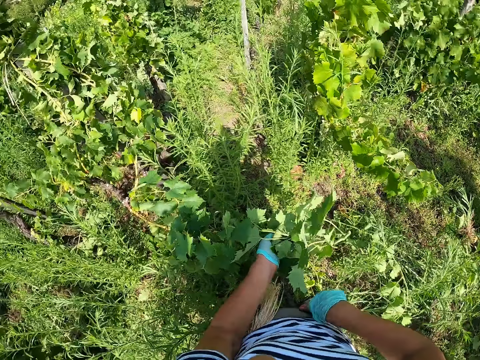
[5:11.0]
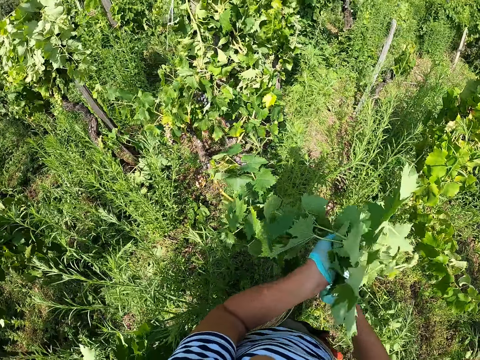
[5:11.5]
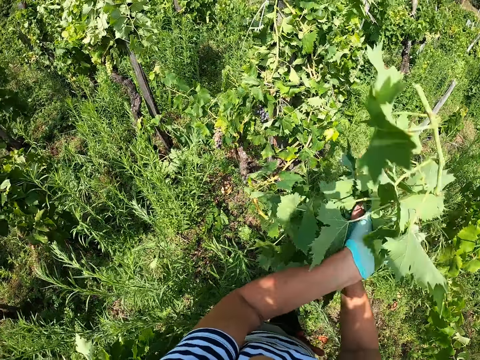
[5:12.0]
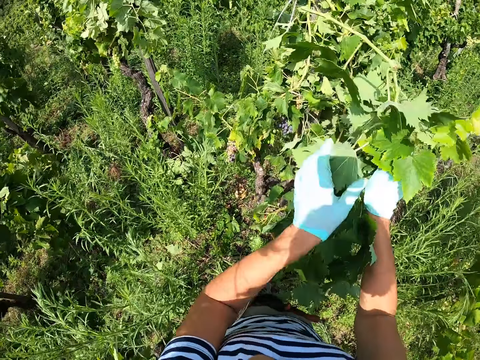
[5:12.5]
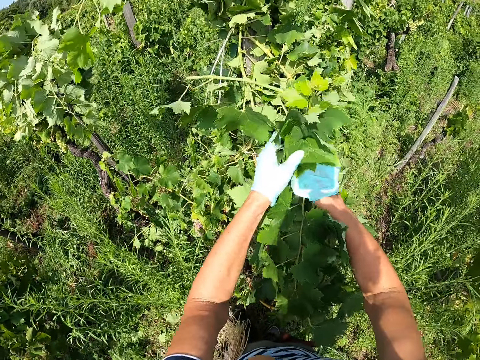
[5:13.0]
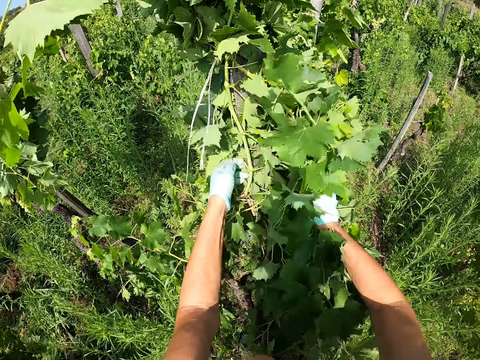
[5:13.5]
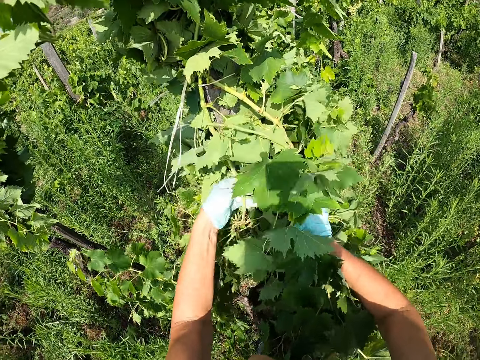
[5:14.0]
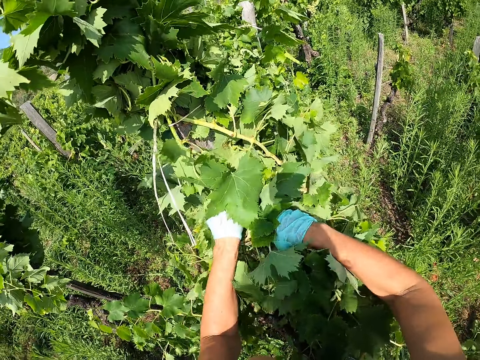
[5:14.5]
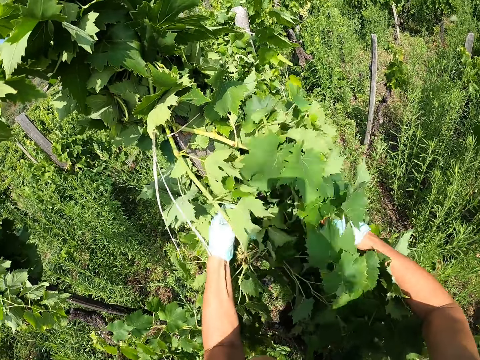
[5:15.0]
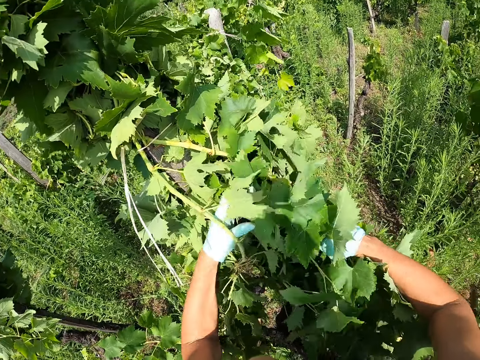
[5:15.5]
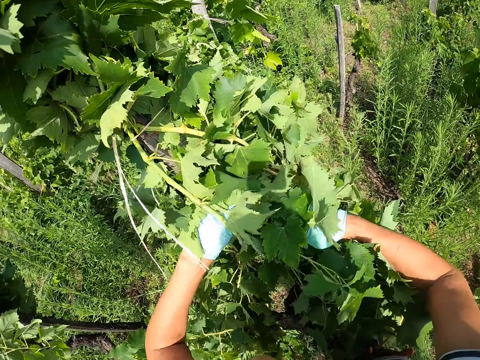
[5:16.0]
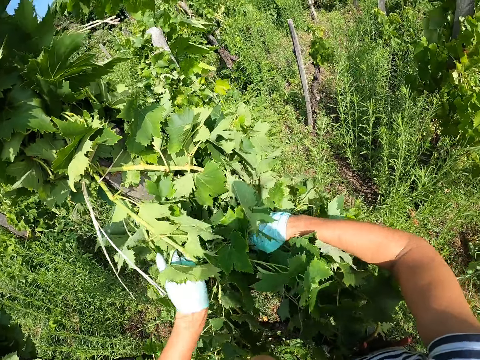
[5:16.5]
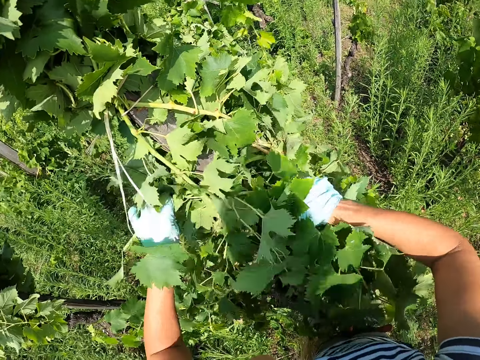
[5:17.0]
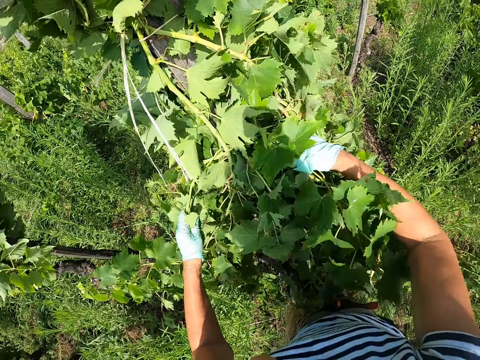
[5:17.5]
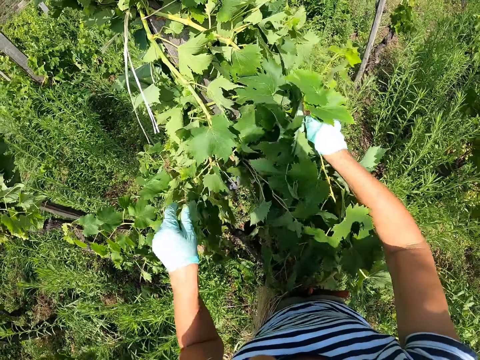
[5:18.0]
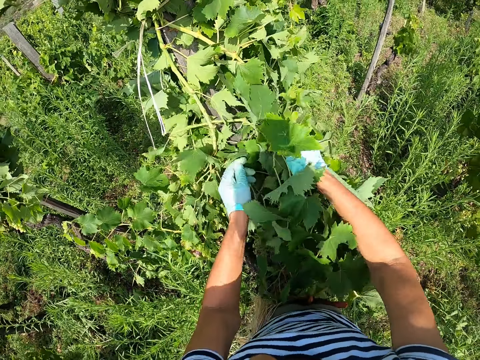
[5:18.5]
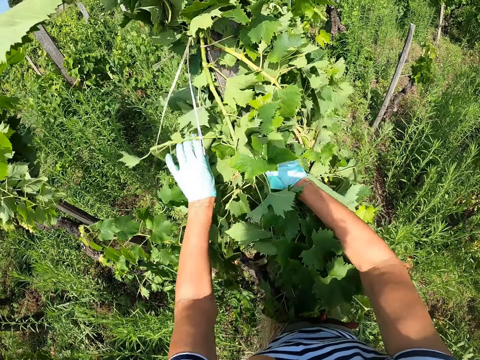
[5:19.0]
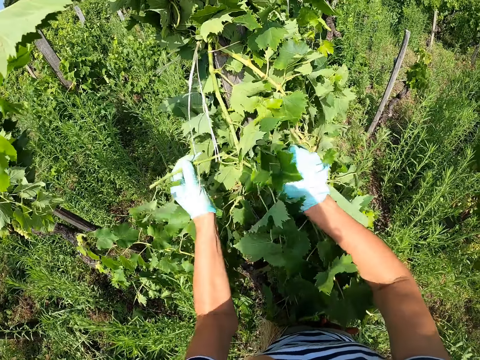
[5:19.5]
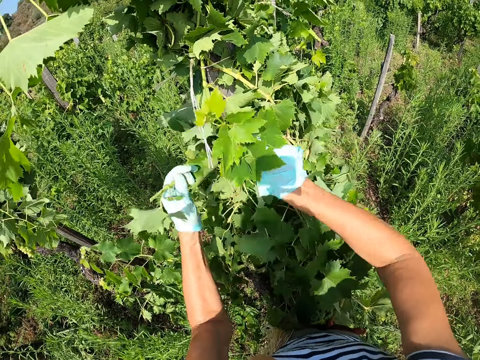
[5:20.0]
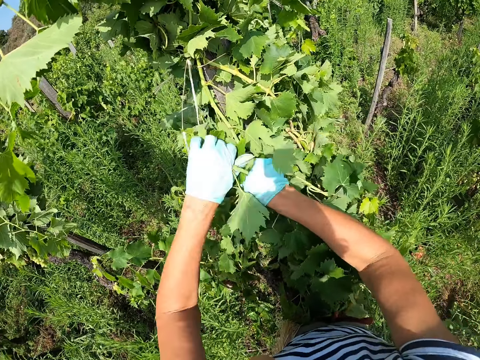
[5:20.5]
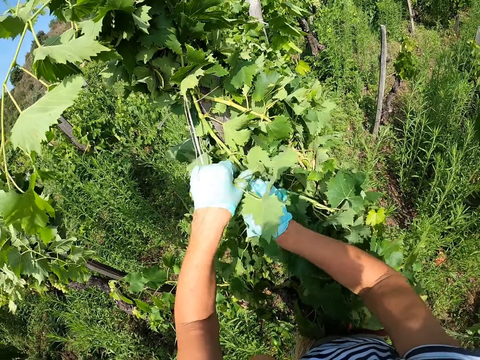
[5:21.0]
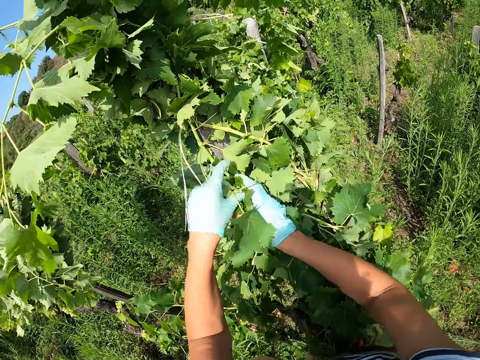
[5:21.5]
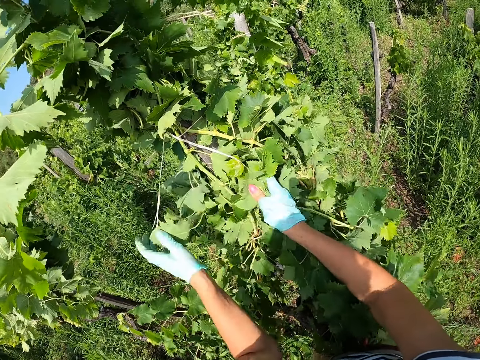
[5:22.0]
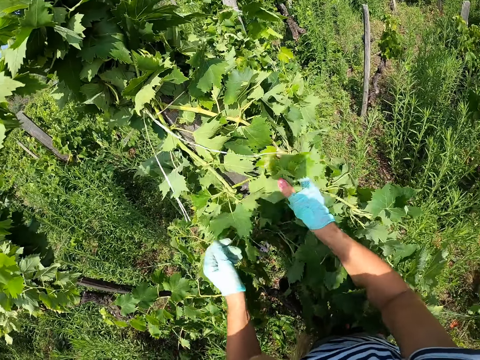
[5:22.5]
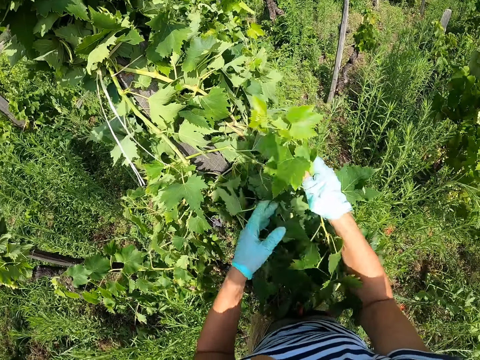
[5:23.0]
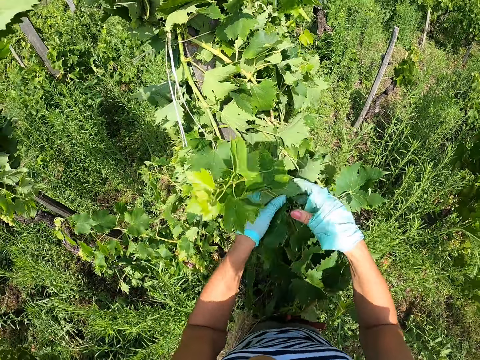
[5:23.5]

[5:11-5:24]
The camera wearer puts the pruning shears in the waist bag. They walk around the garden and tuck the grape branches into each other on a pole.

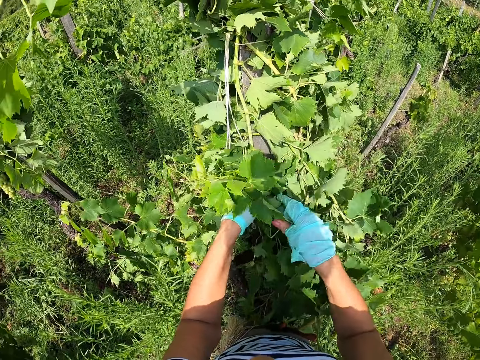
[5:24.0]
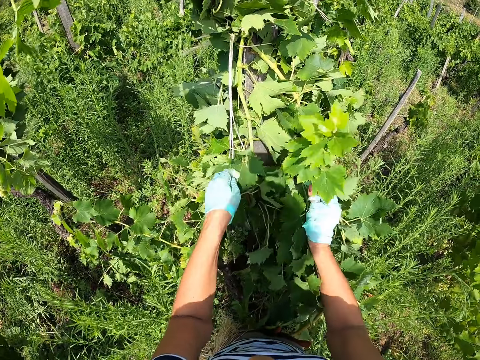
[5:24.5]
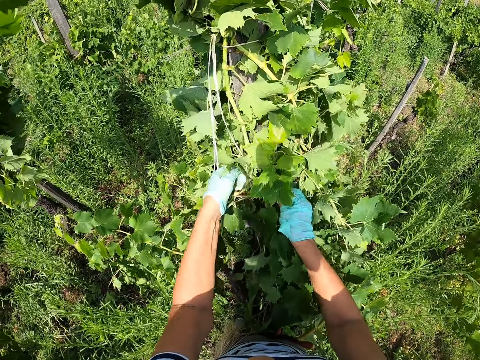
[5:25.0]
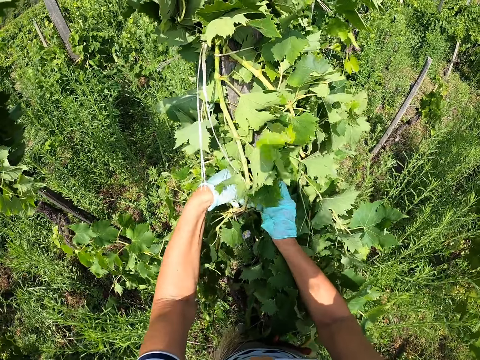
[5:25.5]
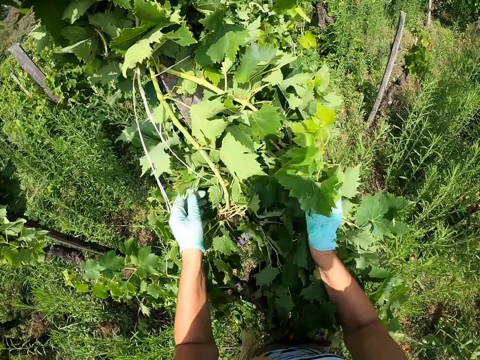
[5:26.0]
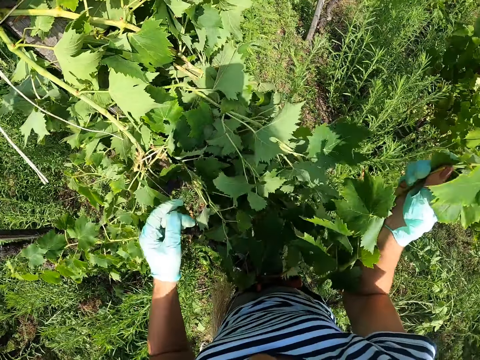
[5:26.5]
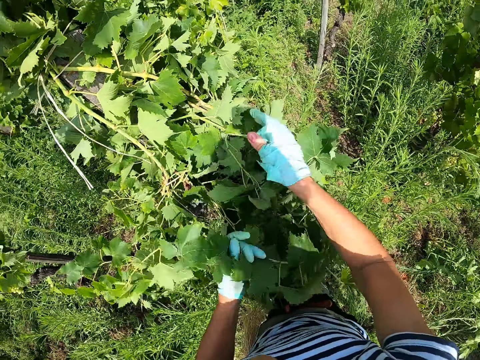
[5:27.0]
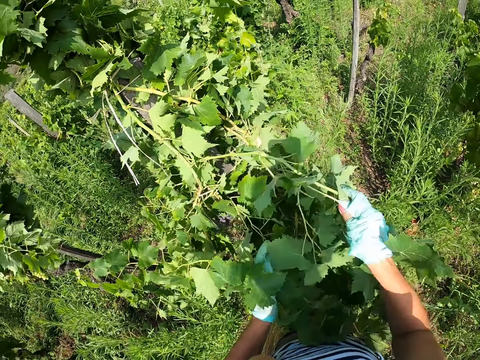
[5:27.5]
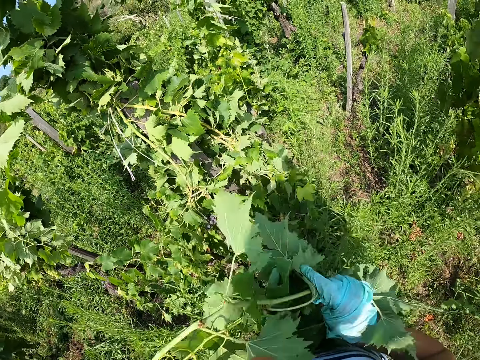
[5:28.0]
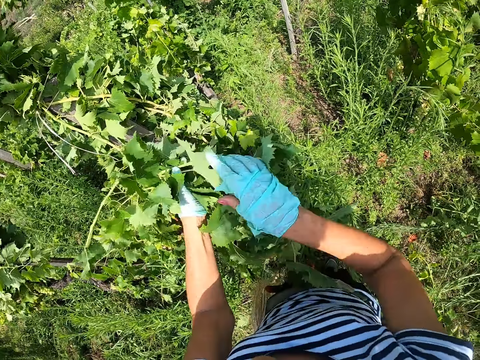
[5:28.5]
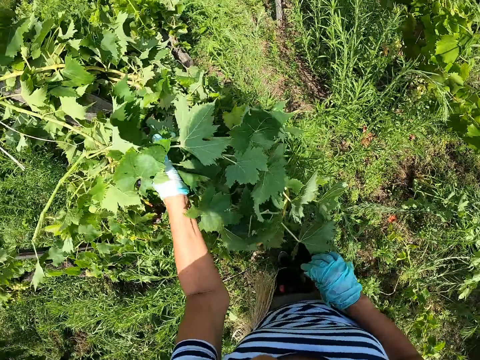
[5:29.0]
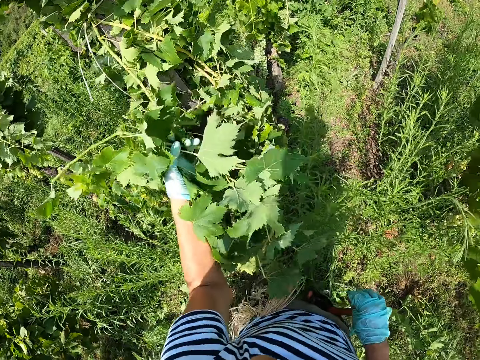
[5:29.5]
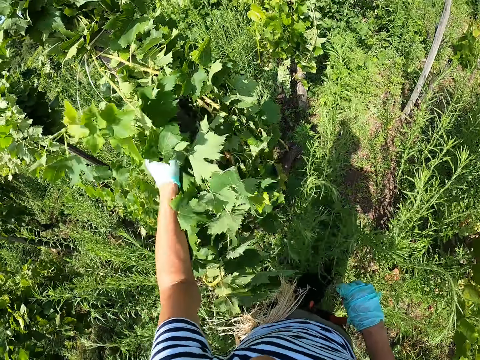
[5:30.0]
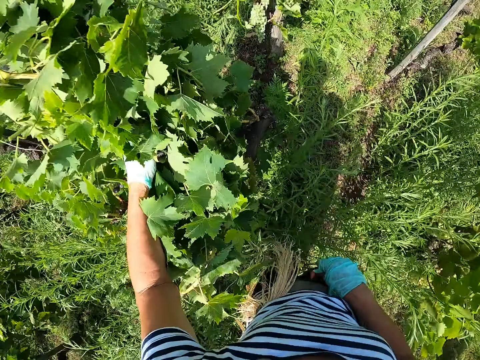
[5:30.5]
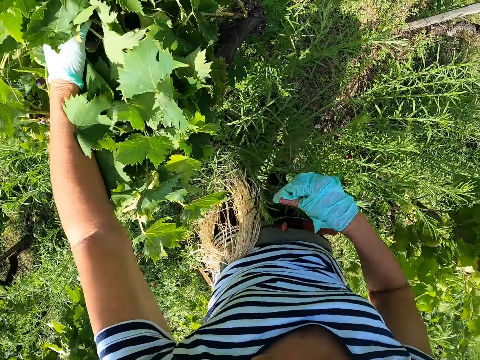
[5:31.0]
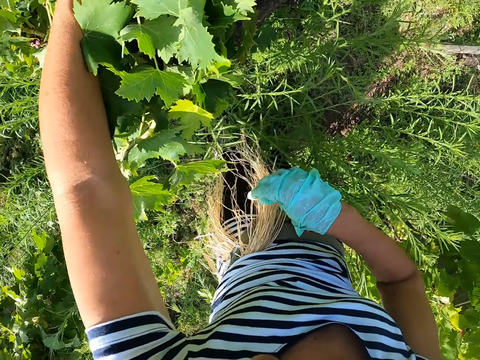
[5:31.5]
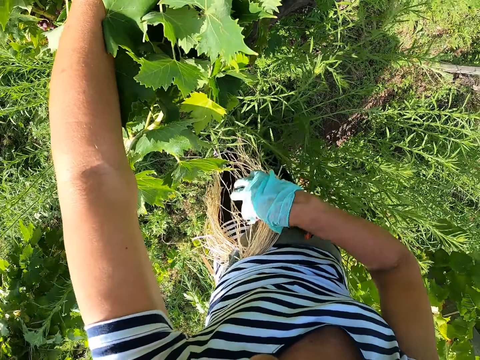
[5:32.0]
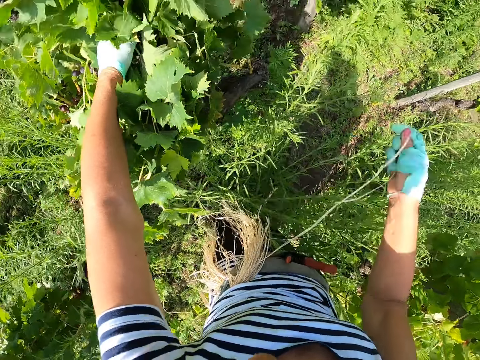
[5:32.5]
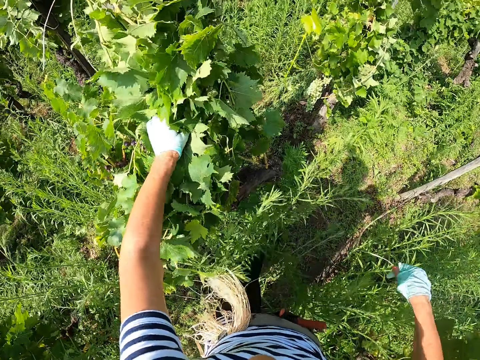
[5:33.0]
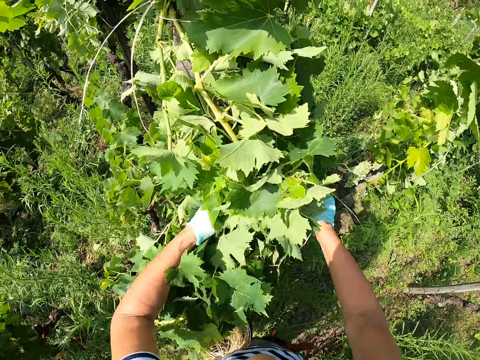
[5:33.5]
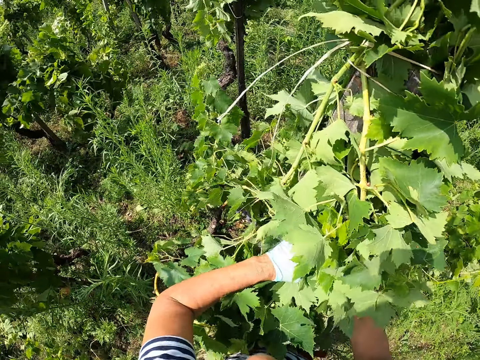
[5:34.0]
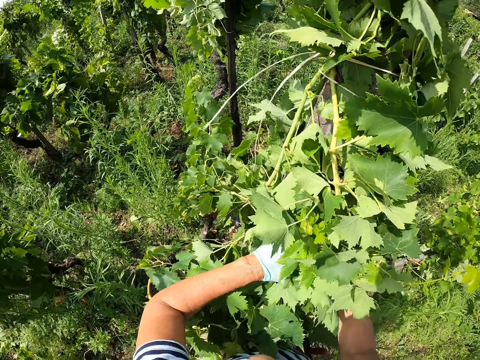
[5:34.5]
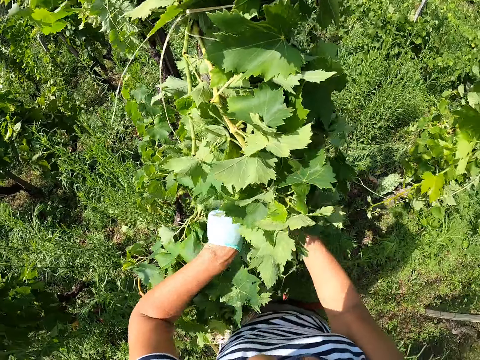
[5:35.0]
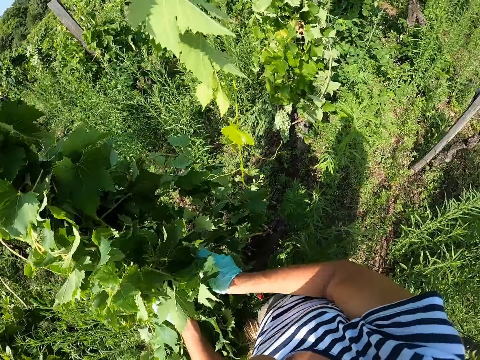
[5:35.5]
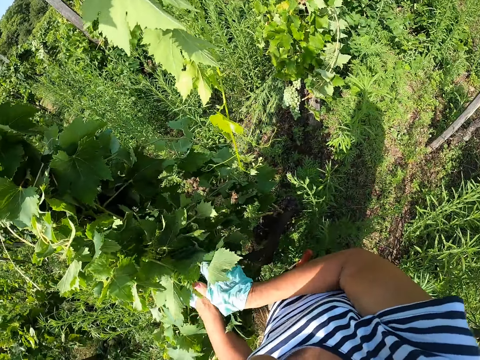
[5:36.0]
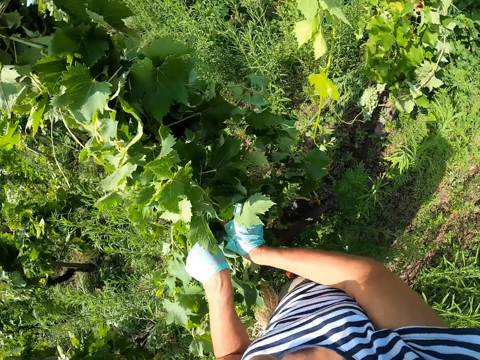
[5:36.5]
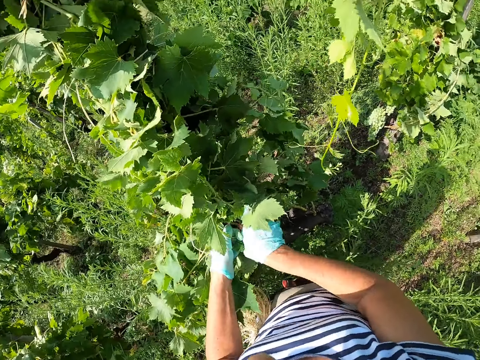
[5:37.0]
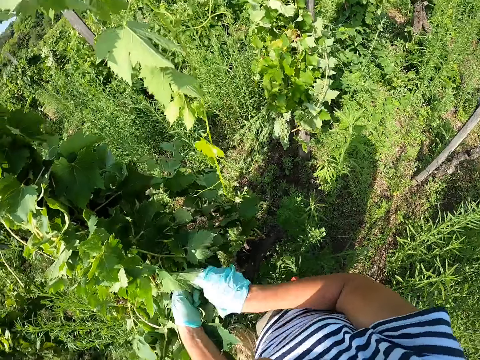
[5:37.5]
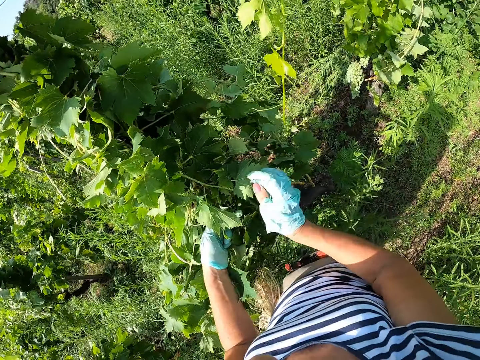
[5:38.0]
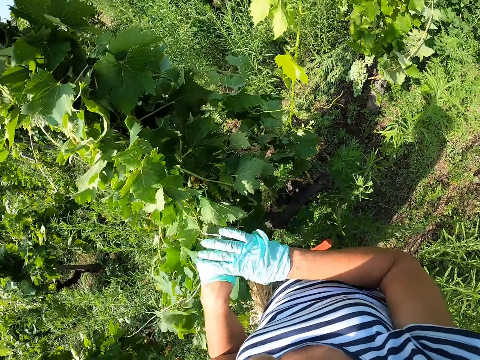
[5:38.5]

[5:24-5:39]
The camera wearer holds the grape branches together with their hands. They walk around the garden. They pull out a rope from a bunch of ropes on their hip. They hold the grape branches together with their hands.
